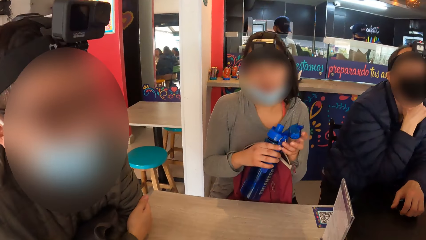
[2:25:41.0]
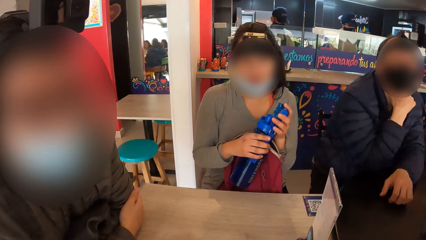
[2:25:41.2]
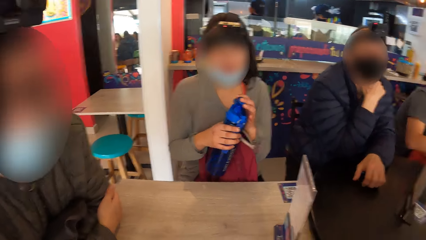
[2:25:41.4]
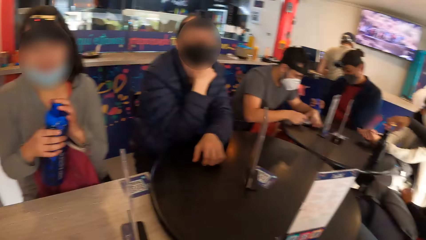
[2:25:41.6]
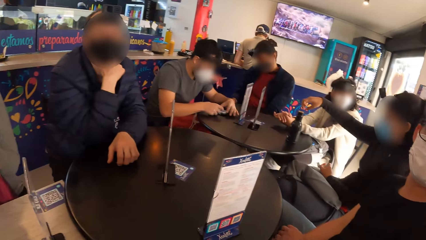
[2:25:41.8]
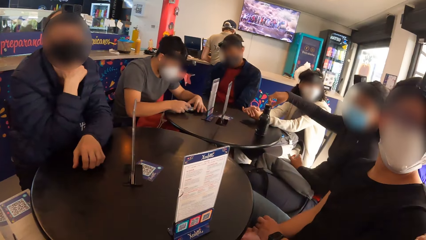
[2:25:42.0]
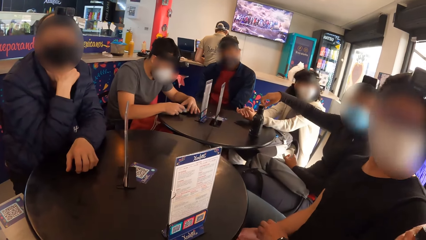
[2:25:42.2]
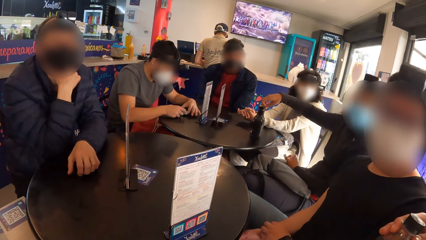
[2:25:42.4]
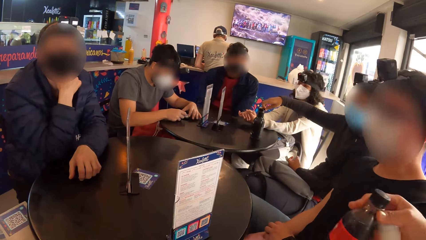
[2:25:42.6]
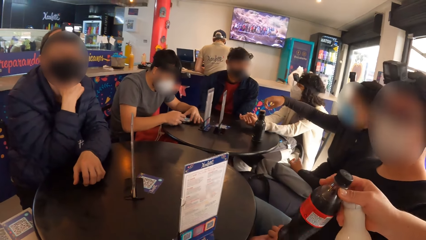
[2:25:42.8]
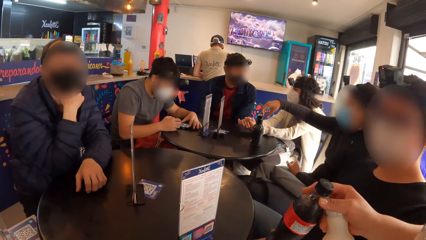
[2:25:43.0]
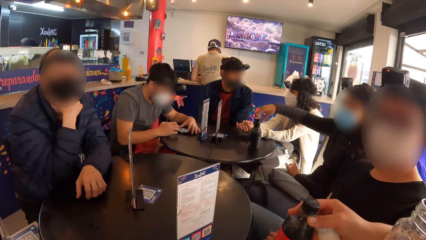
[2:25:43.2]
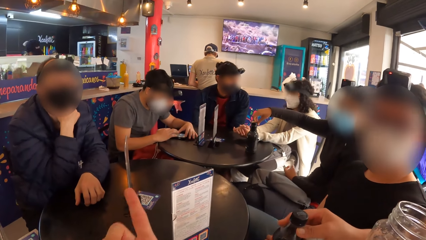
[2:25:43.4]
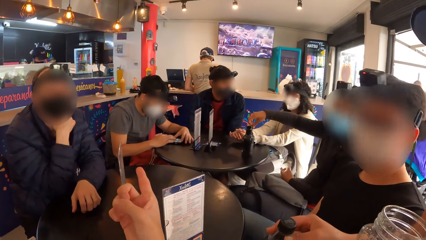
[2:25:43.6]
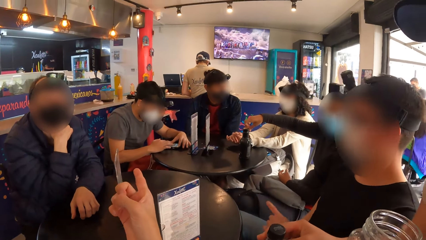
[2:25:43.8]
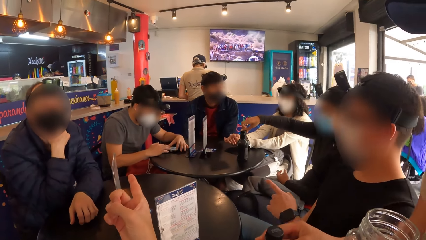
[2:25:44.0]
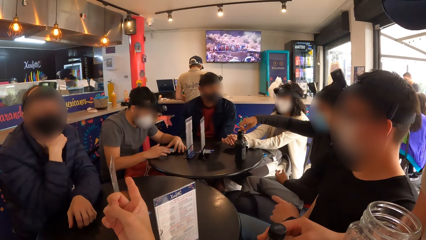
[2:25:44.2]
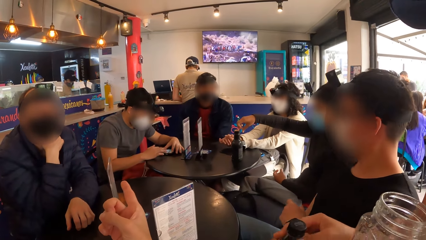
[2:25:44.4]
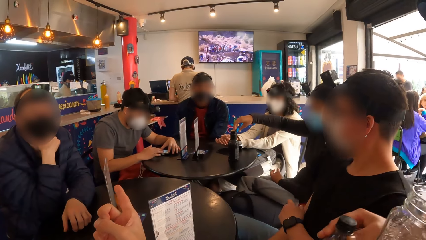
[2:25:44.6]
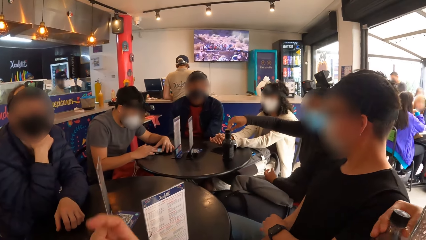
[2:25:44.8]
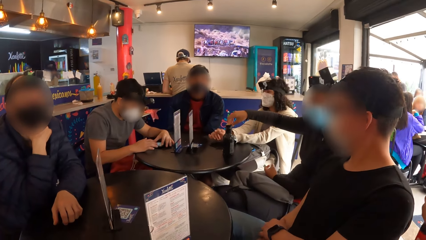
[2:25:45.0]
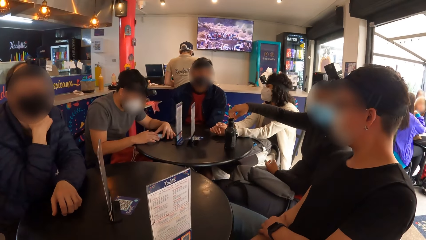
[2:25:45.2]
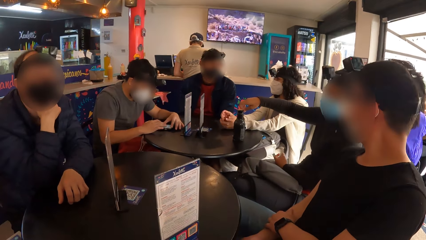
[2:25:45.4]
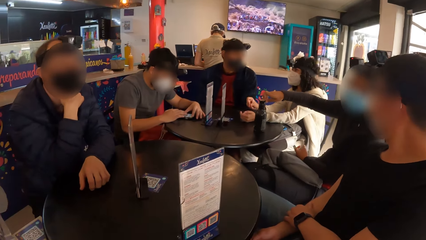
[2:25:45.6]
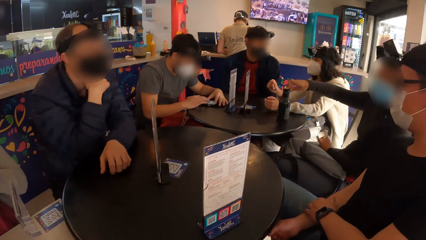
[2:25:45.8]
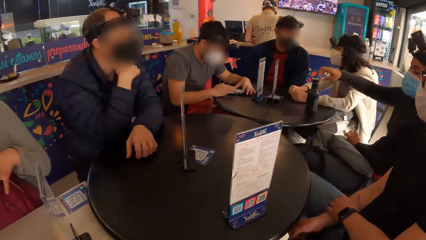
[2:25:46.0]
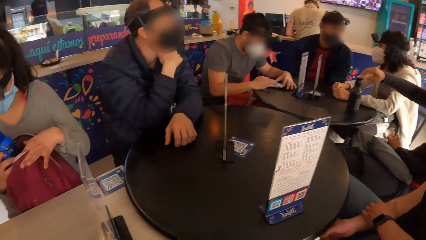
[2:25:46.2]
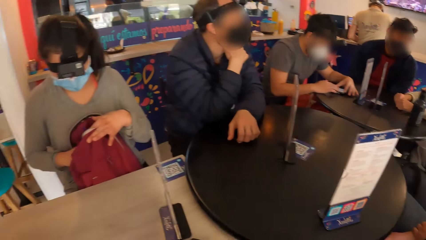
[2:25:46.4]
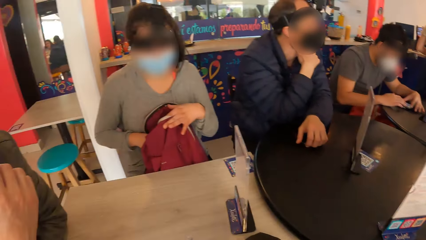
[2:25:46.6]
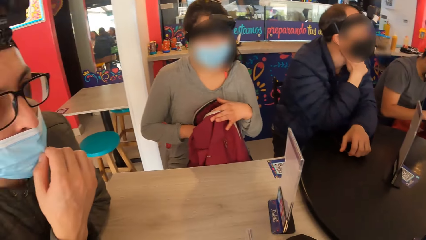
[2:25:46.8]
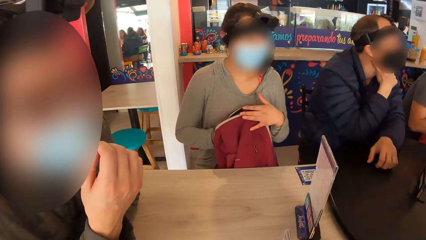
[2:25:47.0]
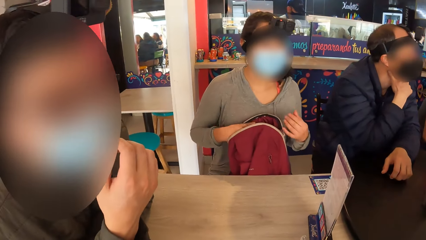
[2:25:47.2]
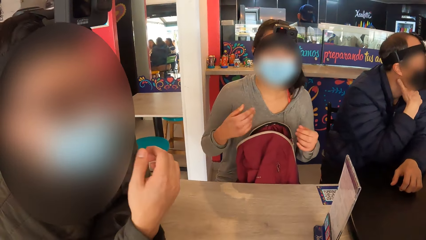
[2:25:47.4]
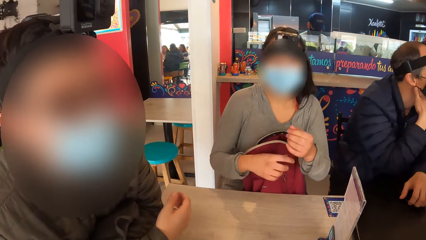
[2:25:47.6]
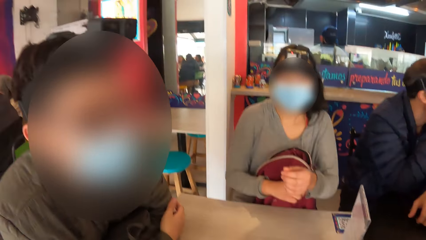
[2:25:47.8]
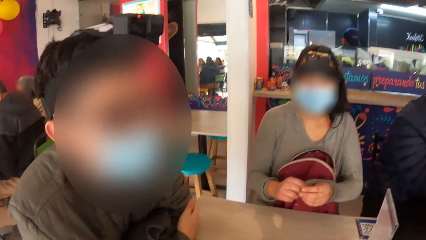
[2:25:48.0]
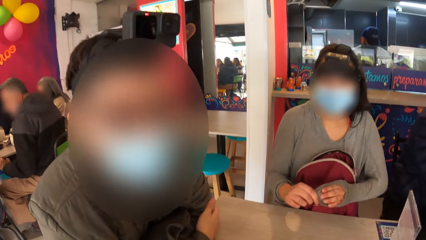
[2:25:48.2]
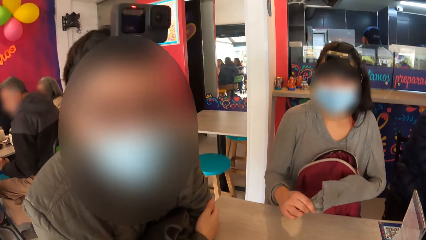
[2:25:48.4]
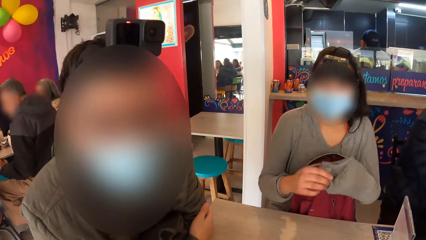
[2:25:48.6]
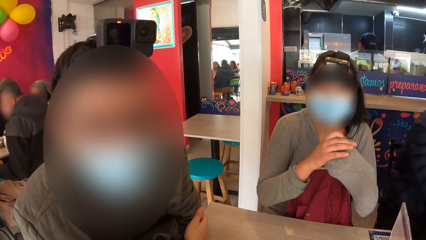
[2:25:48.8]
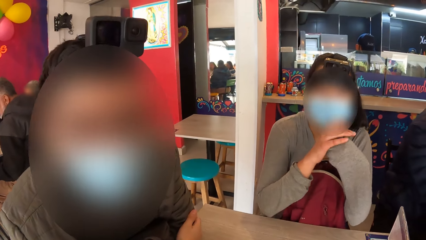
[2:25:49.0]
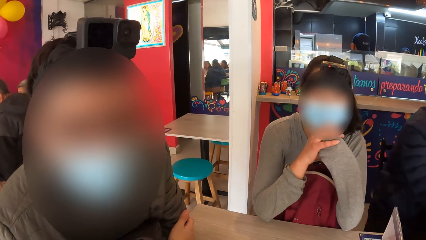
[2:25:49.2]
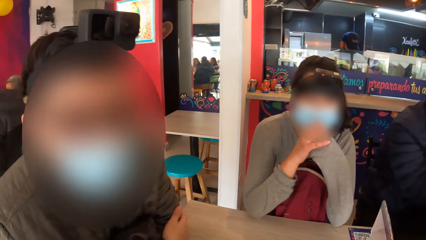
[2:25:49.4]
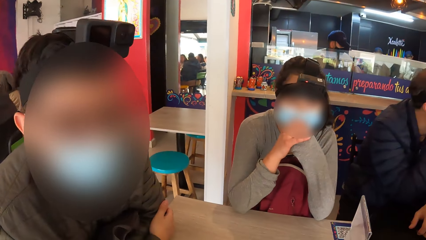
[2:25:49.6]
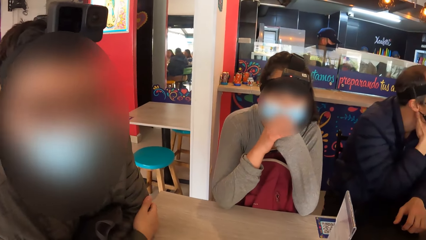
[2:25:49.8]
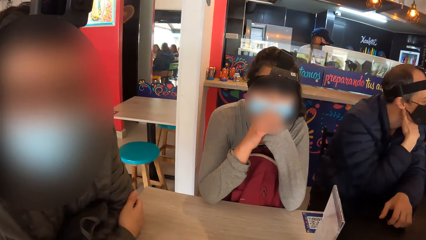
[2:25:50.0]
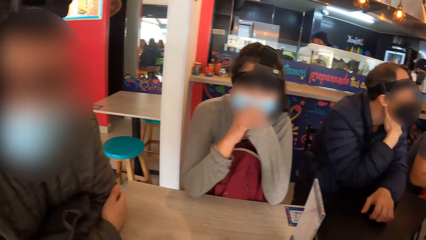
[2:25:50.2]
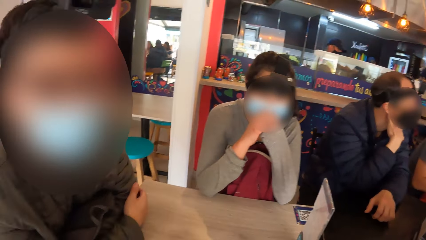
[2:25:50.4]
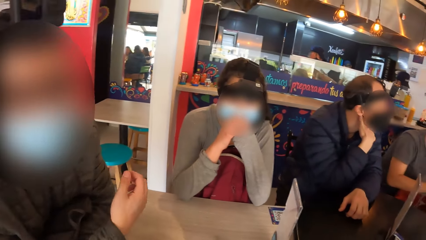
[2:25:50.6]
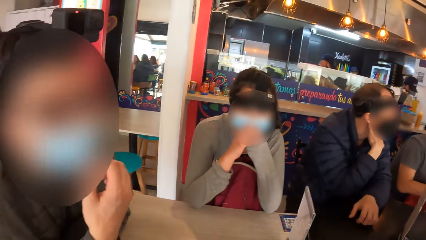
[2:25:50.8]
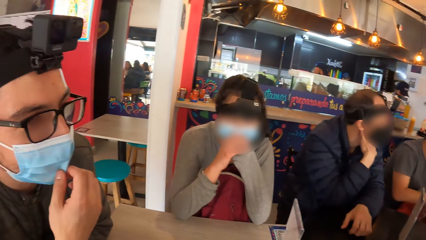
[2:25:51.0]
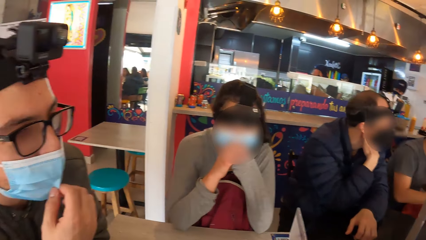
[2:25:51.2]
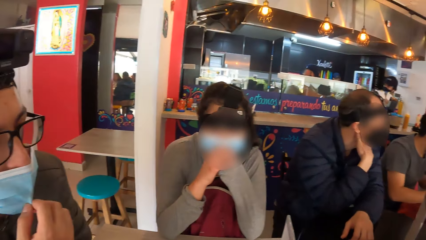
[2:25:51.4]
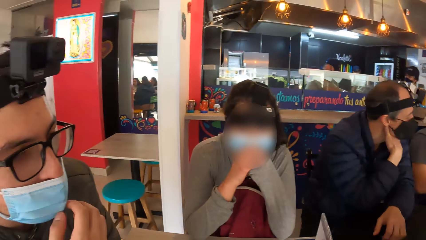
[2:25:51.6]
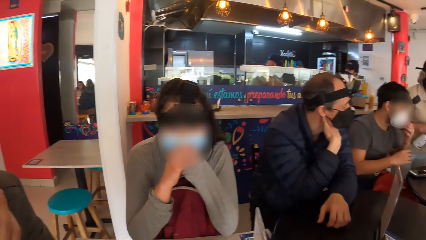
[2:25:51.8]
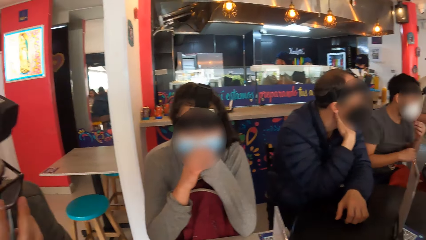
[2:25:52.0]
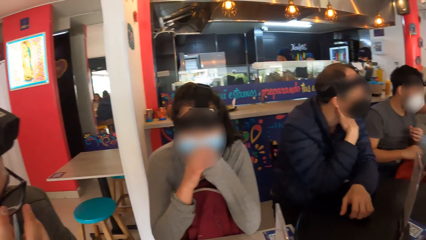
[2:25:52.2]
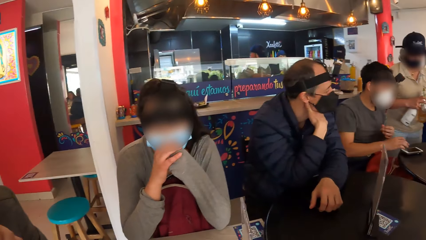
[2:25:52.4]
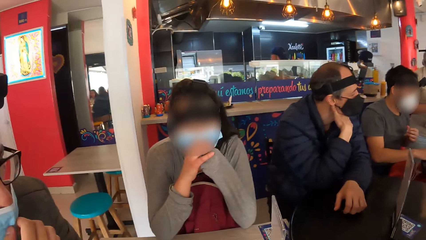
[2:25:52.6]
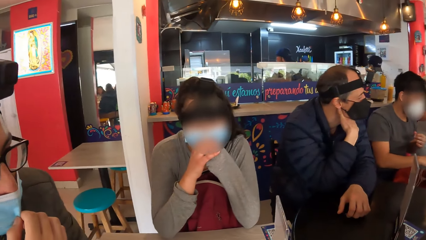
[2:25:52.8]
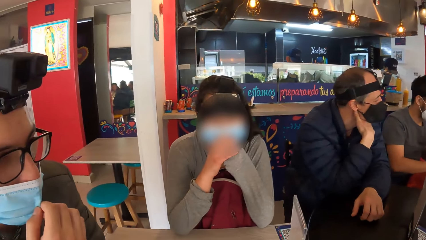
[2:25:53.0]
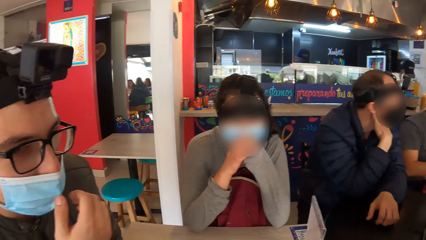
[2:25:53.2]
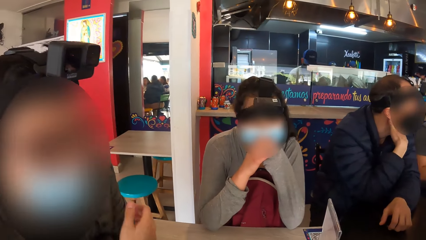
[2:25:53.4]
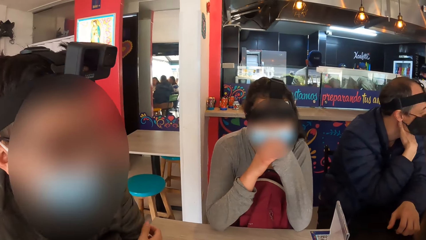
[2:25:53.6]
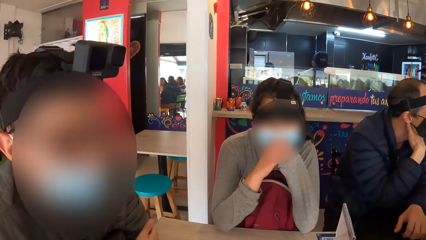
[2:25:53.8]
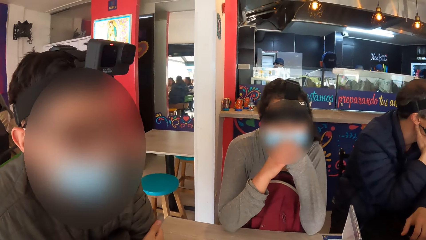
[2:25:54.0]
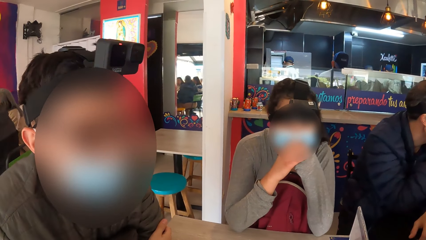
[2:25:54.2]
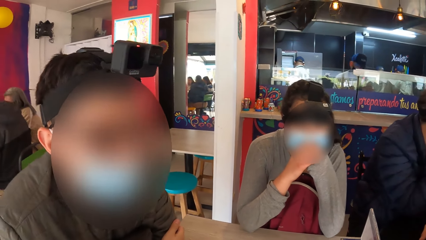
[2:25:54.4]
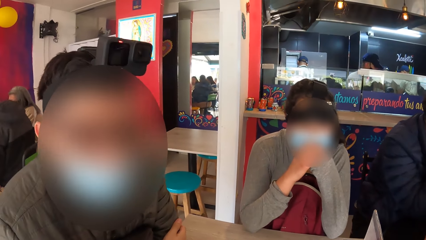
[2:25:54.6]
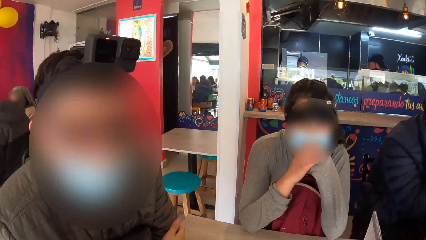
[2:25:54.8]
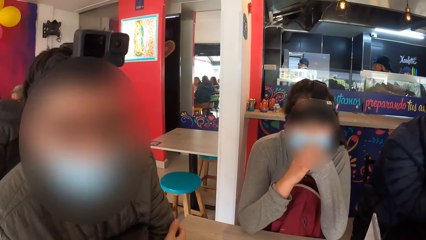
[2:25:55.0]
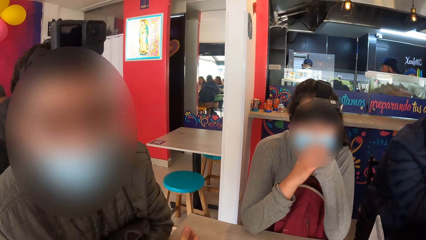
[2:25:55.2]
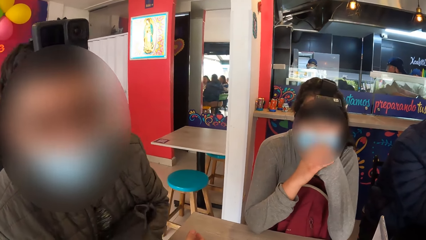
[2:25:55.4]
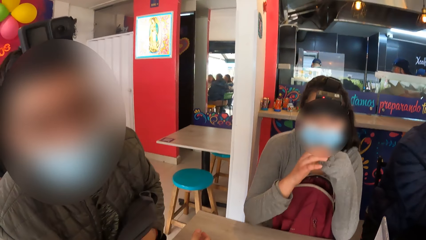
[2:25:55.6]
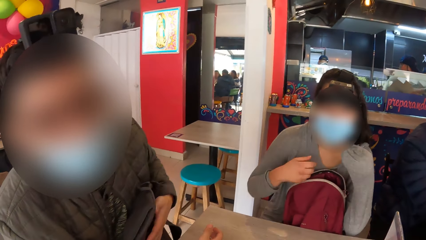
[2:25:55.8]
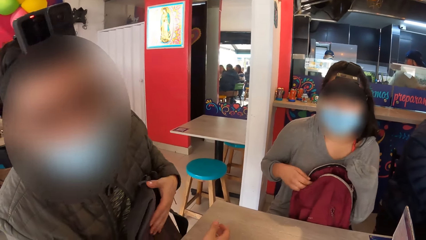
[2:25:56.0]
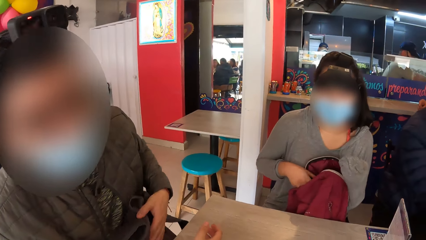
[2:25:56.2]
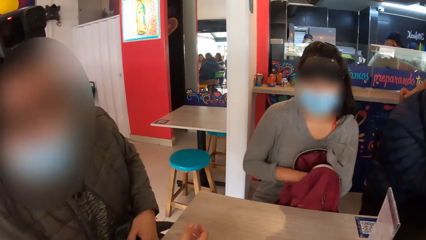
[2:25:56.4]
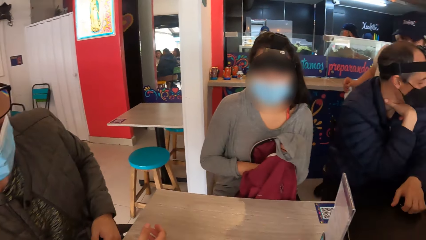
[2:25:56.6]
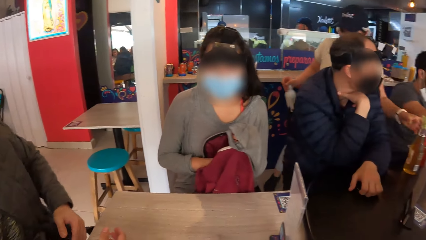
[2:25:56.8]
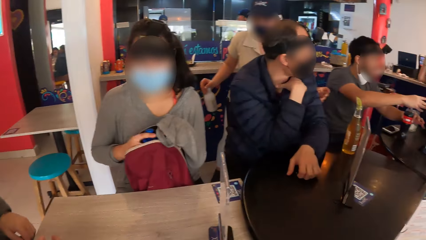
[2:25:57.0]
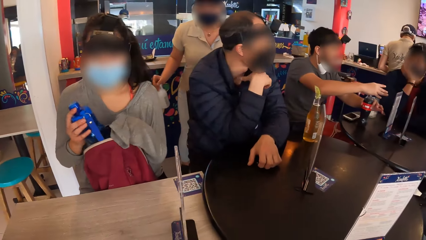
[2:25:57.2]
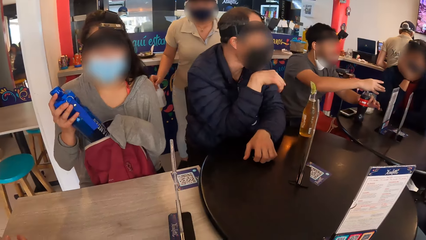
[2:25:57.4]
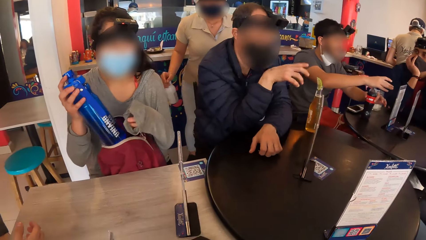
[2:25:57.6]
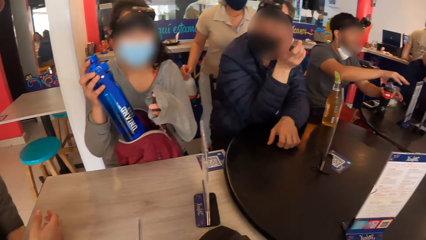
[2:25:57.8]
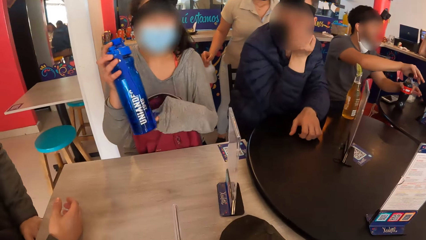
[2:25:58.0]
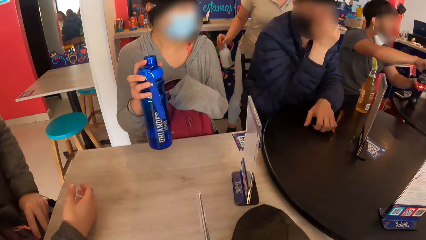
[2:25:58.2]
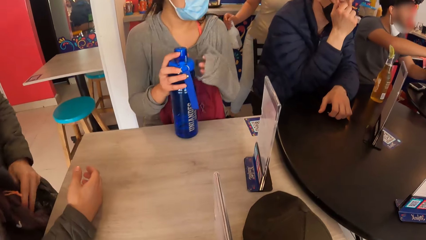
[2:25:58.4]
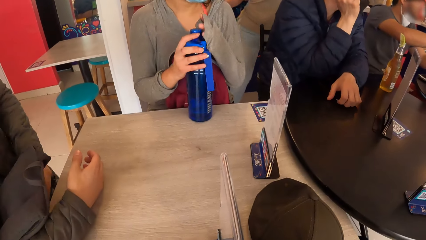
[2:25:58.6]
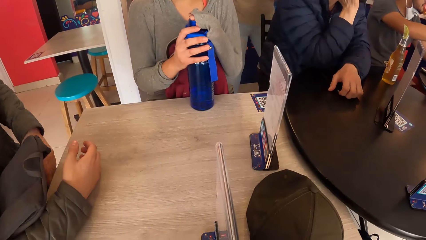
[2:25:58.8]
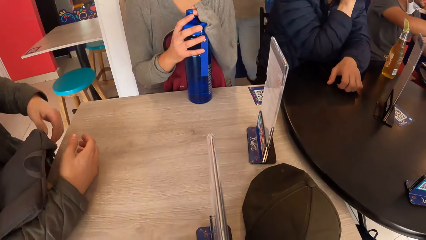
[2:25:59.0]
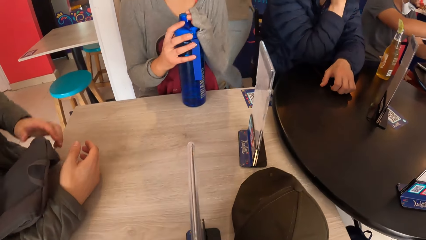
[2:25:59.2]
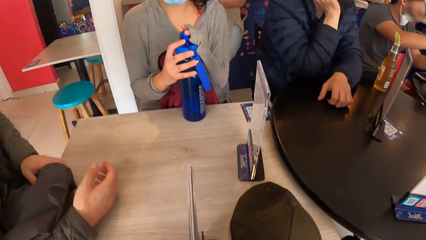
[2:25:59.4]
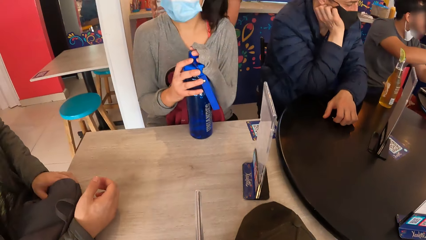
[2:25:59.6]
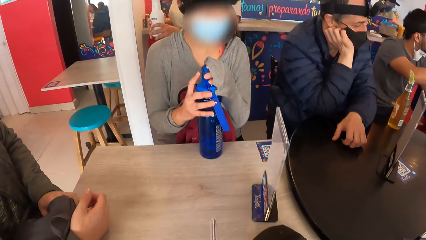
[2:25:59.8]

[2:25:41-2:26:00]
A man holds his left arm with his right hand. A woman covers a water bottle with her left hand. The camera wearer turns around the room. Another man presses a phone on the table with both hands. Another woman opens a black bottle on the table with her right hand. A third man interacts with a waitress. The camera wearer points with his right hand. The third man points with his left hand. A third woman gesticulates with her right hand. The first woman puts the water bottle in a bag with her right hand. The first man adjusts a face mask on his face with his right hand. The first woman adjusts her left sleeve with her right hand. The first man holds his left arm with his right hand. The camera wearer turns around the room. The first woman rests her elbows on the table. The first man adjusts the face mask on his face with his right hand, holds his left arm with his right hand, and moves a bag with his left hand. The first woman brings out the water bottle from the bag with her right hand. The second man opens a soda bottle on the table with his right hand. A fourth man gesticulates with his right hand. The first woman drops the water bottle on the table with her right hand.
